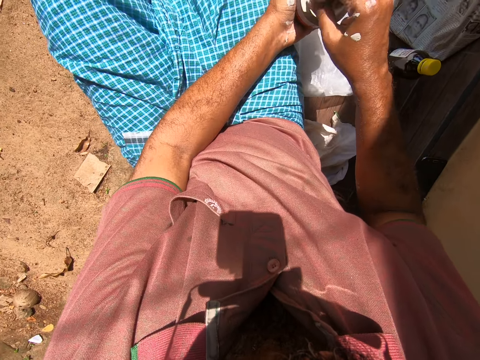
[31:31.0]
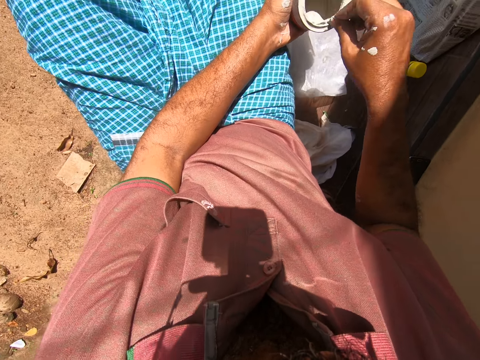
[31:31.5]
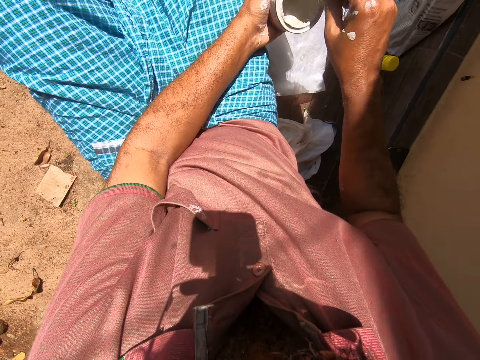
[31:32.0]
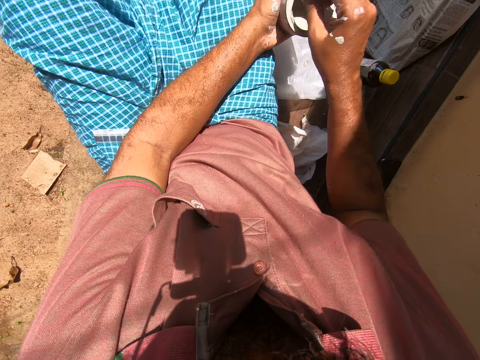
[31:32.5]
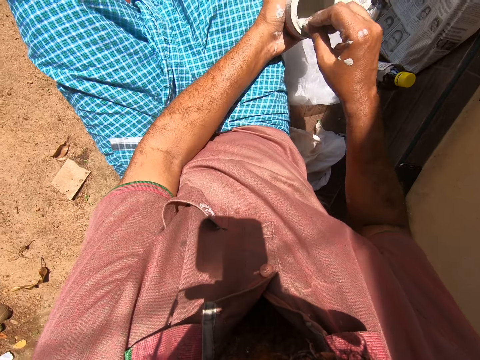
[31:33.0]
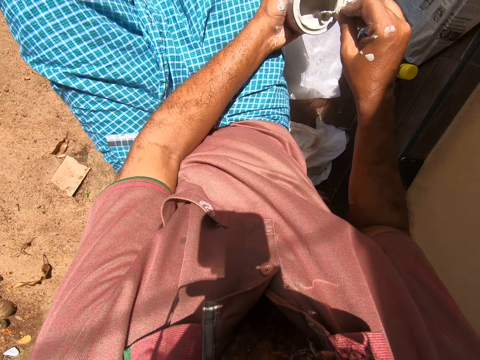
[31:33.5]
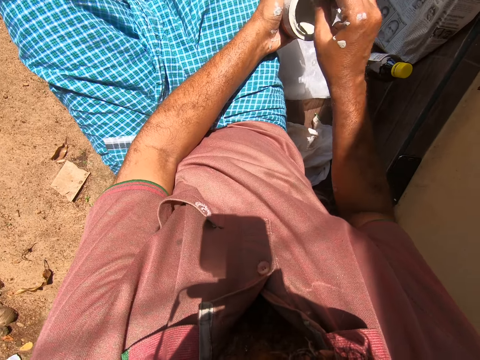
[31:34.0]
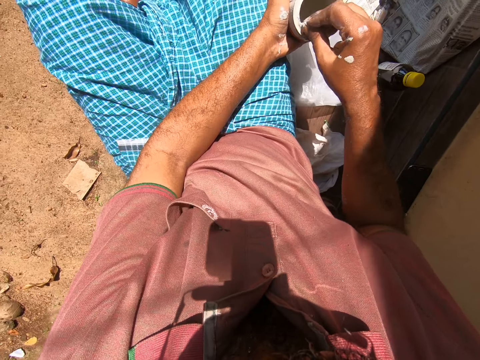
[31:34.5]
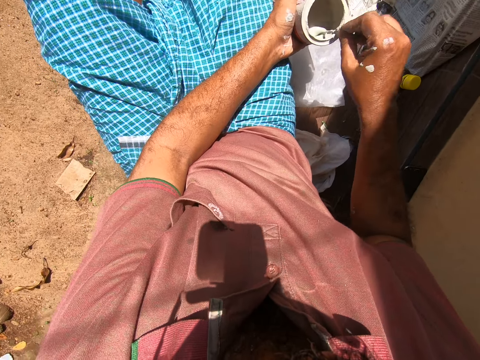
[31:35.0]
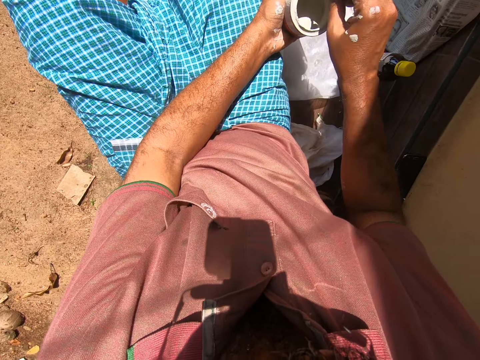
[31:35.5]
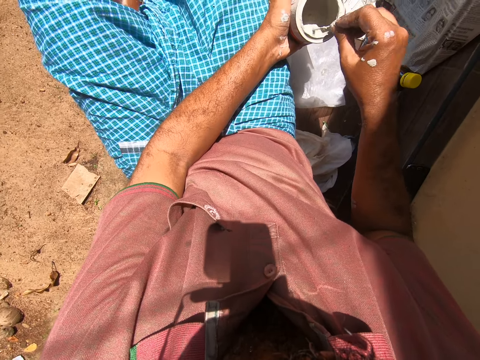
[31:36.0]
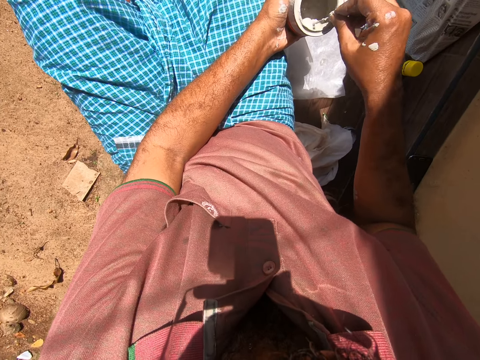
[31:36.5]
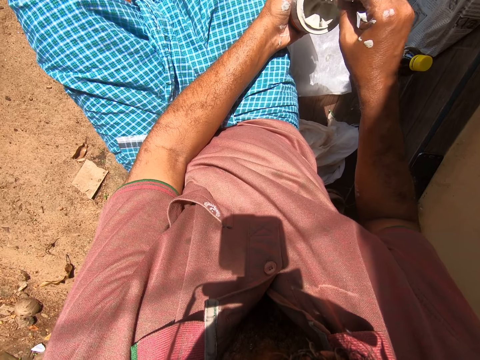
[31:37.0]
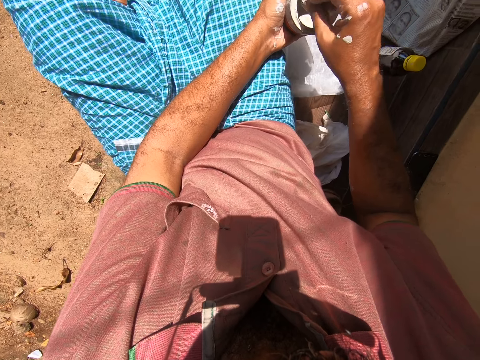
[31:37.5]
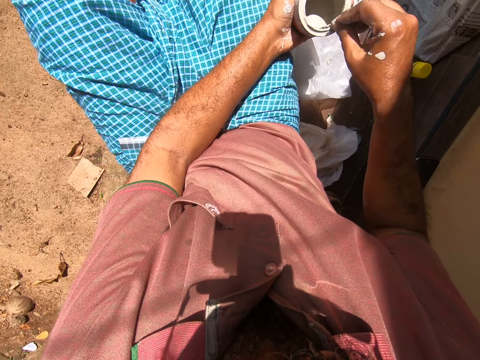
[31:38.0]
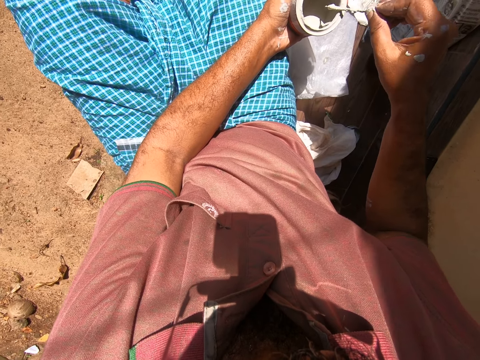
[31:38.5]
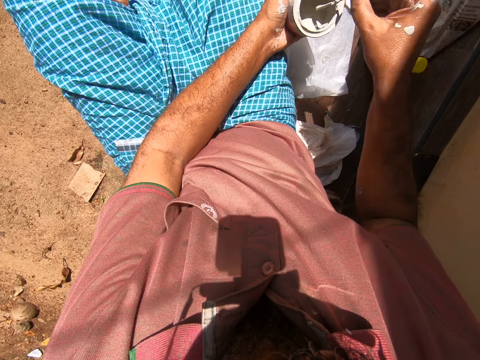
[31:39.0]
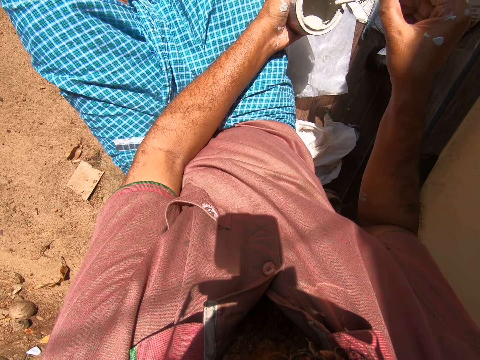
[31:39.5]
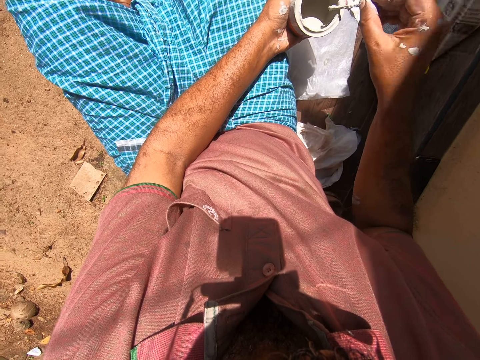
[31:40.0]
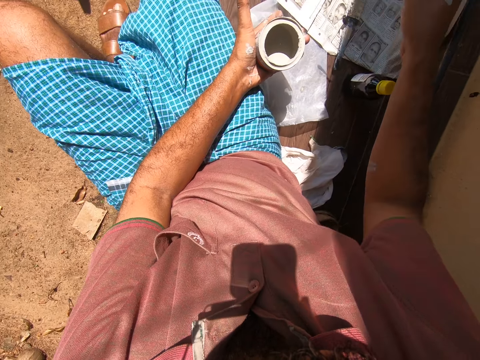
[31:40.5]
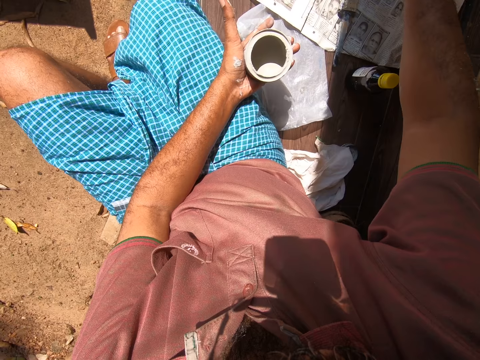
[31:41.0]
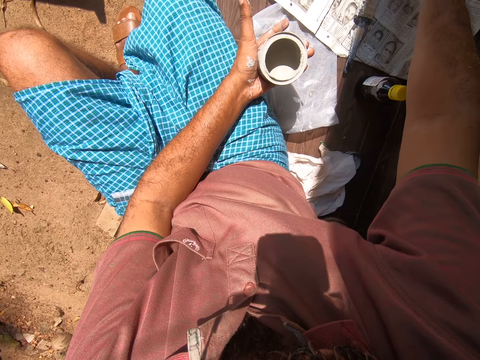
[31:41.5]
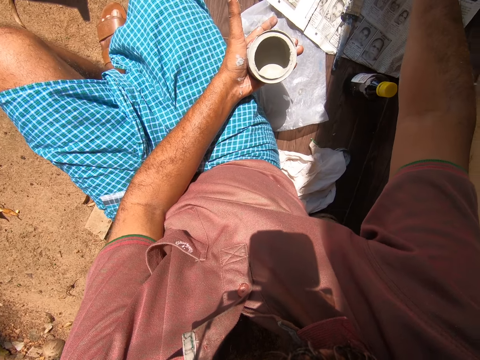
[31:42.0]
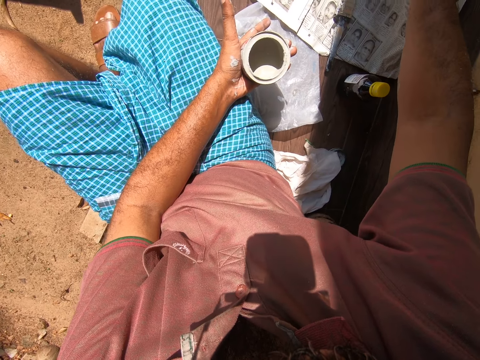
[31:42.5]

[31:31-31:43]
The camera wearer rubs the cotton bud on the top of the paint can. They hold the jar.

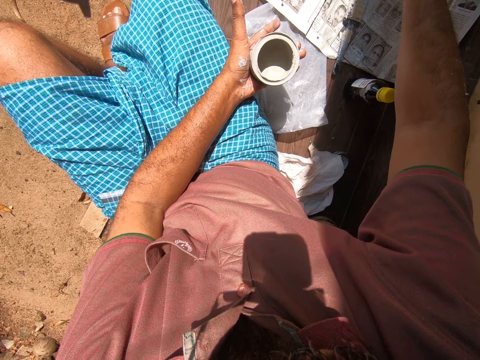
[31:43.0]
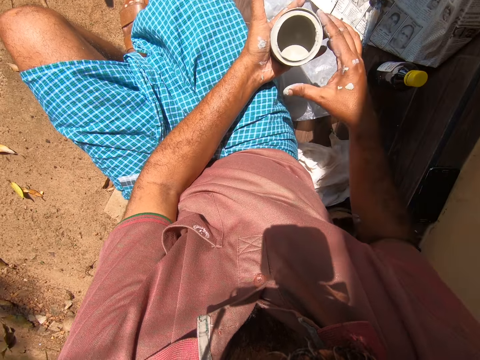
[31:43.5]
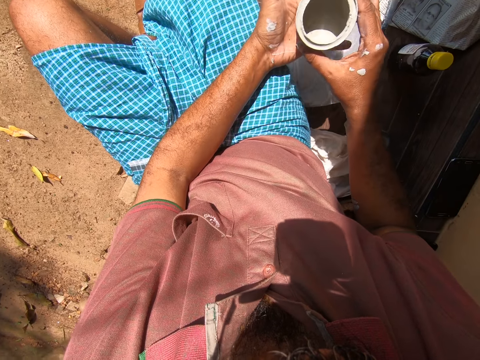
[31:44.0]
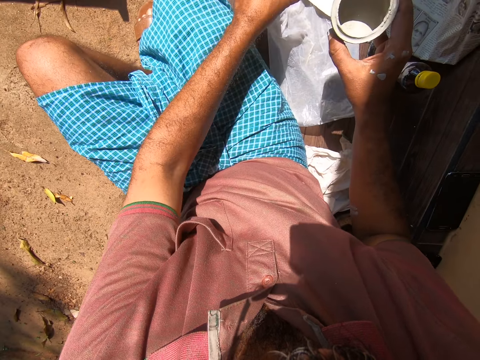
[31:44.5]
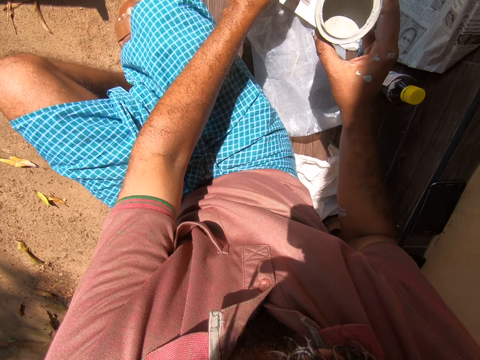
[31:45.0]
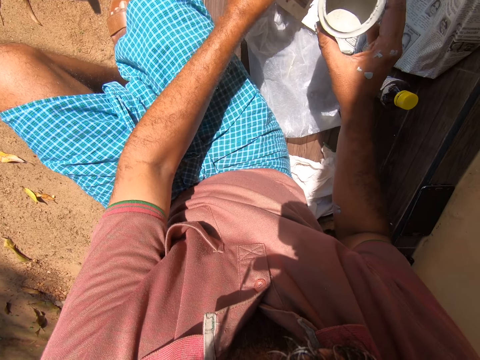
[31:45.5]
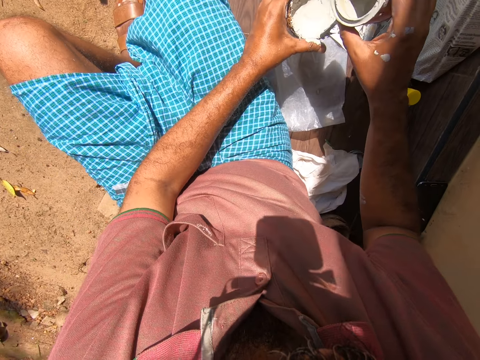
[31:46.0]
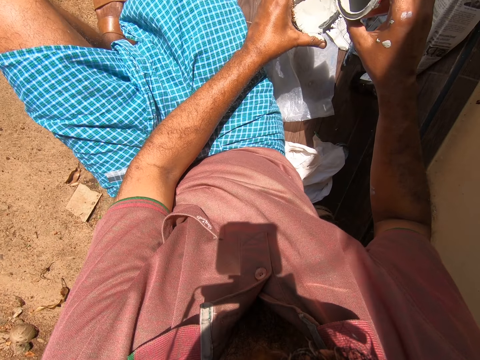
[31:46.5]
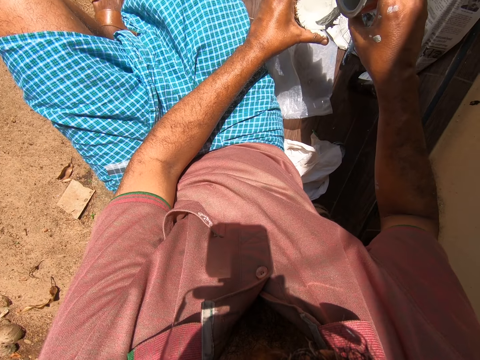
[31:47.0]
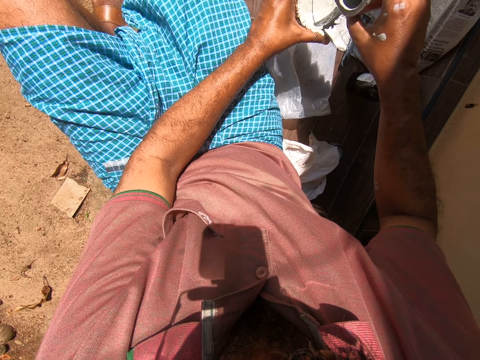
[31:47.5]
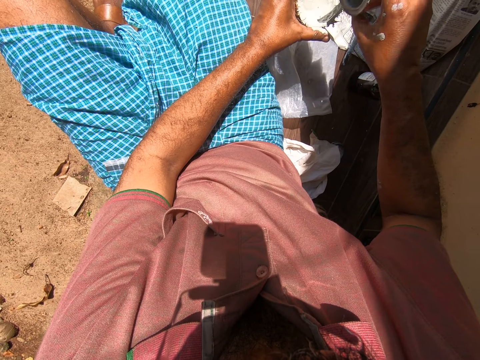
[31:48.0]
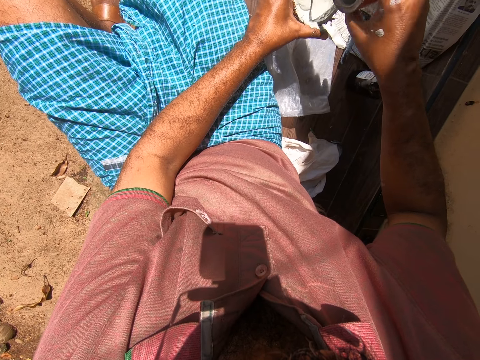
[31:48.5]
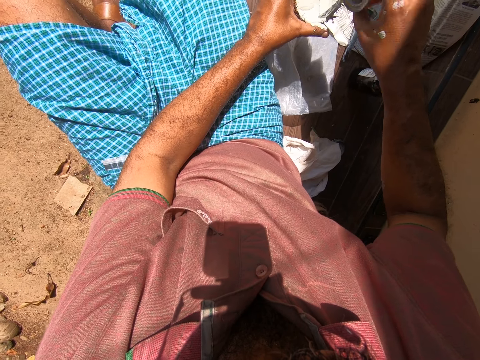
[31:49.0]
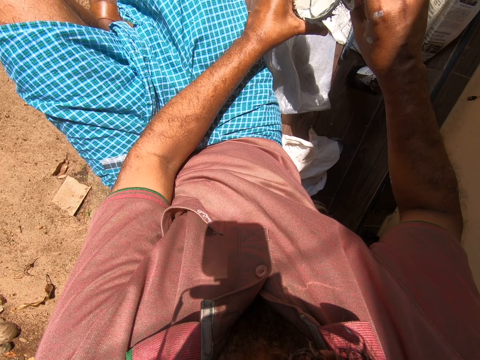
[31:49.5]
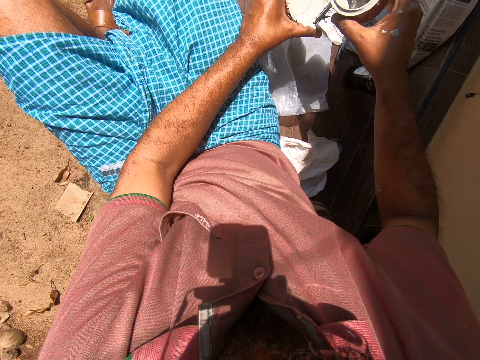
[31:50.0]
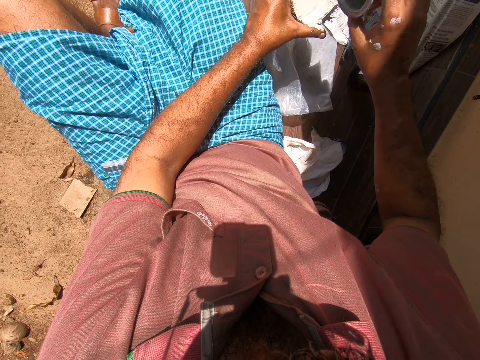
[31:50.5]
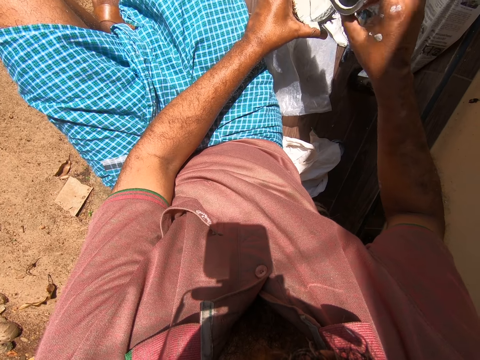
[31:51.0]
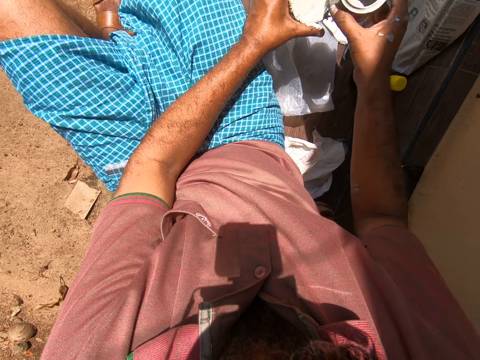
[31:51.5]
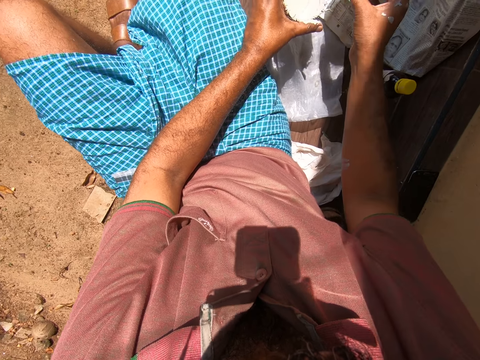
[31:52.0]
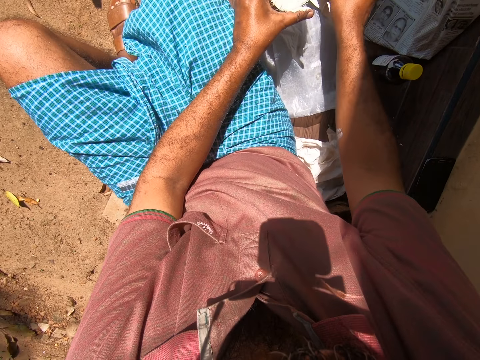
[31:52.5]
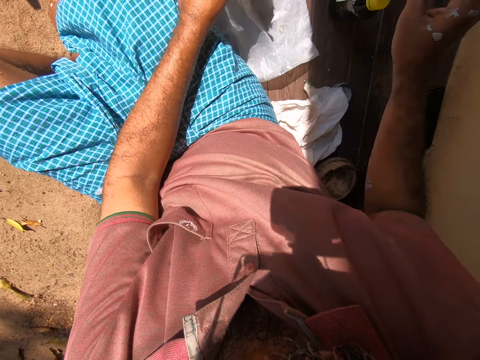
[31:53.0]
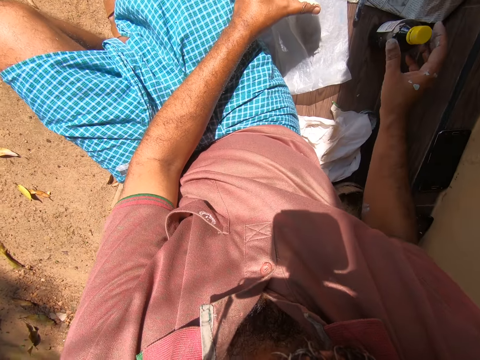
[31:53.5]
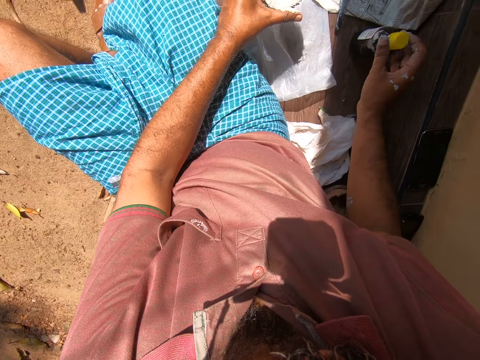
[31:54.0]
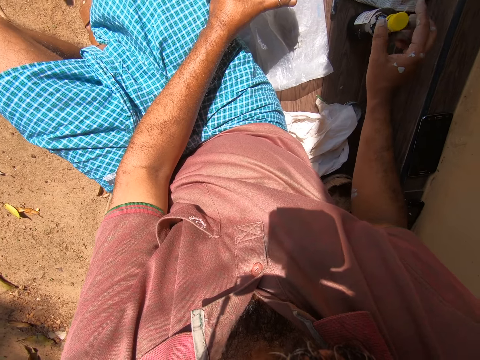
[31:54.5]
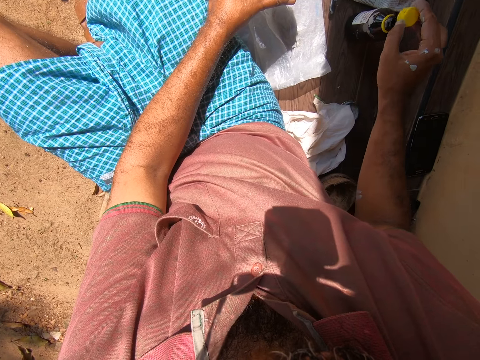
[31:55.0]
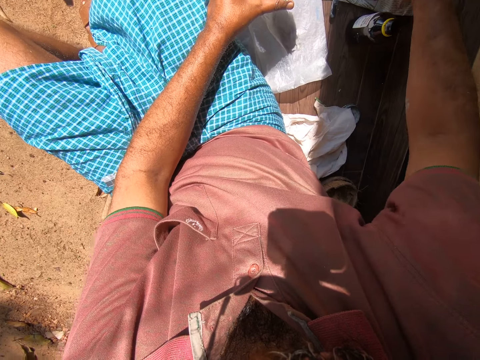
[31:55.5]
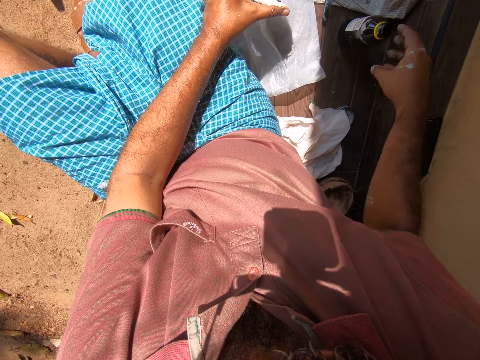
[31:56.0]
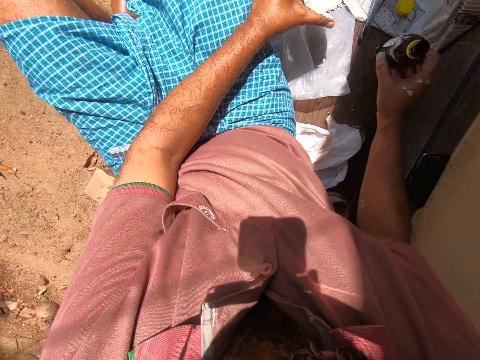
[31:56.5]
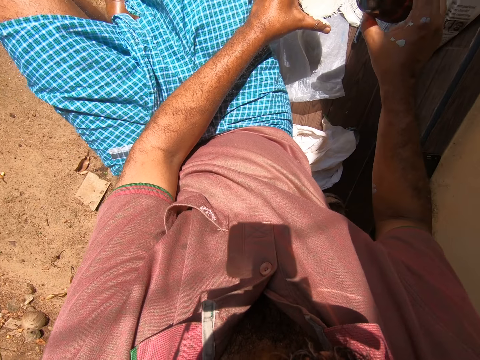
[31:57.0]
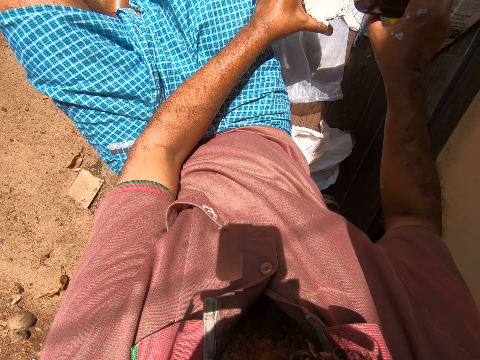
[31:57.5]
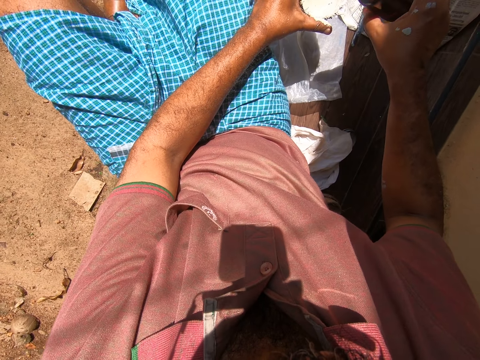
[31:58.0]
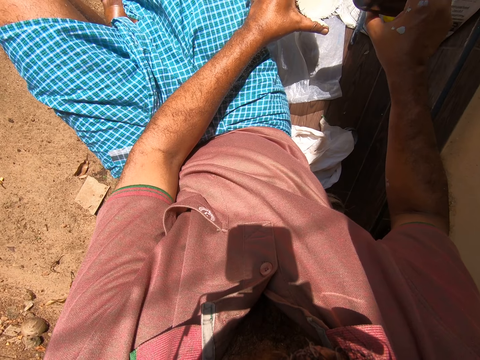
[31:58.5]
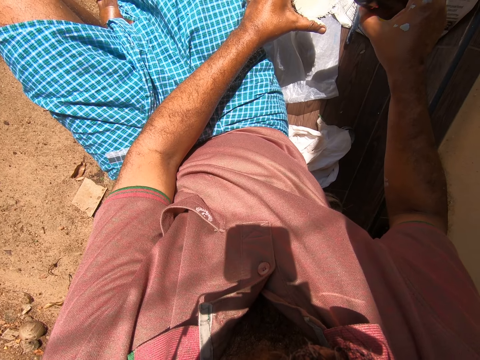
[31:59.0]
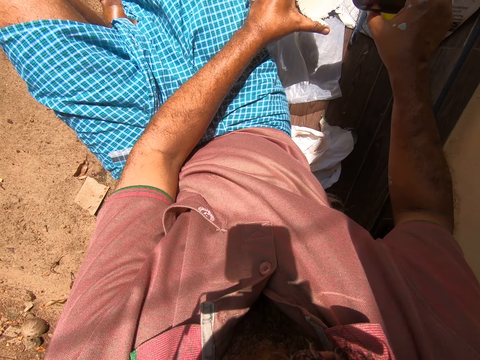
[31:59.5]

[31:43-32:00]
The camera wearer takes the paint can with his right hand. He picks up the coconut shell from the bench with his left hand. He pours the white colour from the paint can into the coconut shell. He holds the lid of a bottle. He opens the bottle with his right hand. He picks up the bottle from the bench, holds the bottle, and pours a liquid from the bottle into the coconut shell.
